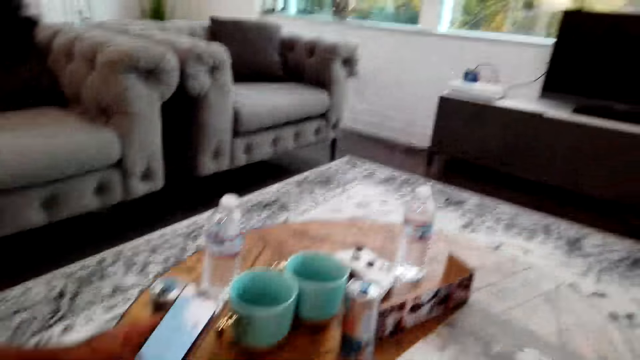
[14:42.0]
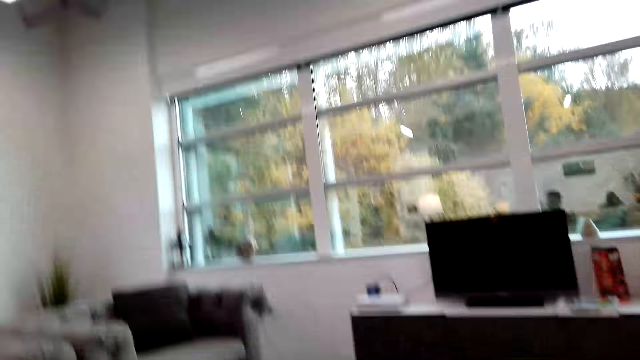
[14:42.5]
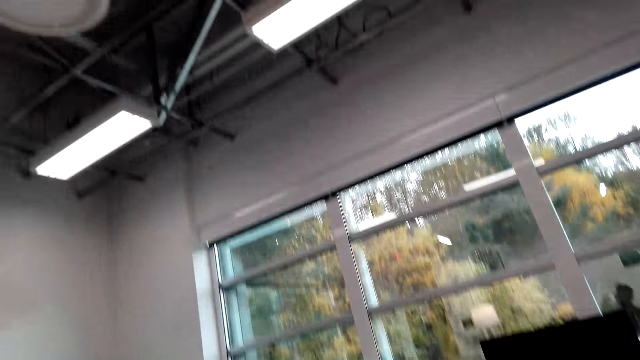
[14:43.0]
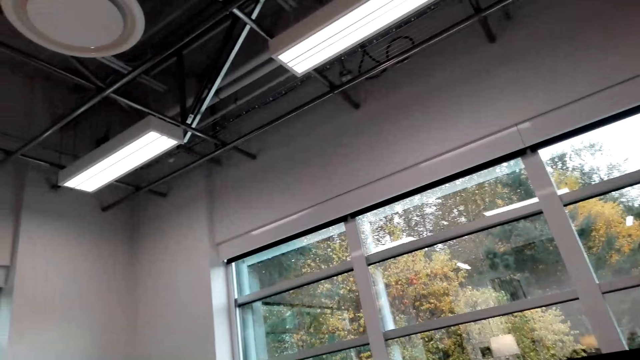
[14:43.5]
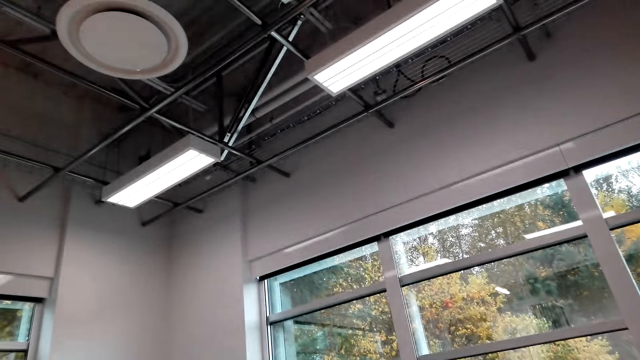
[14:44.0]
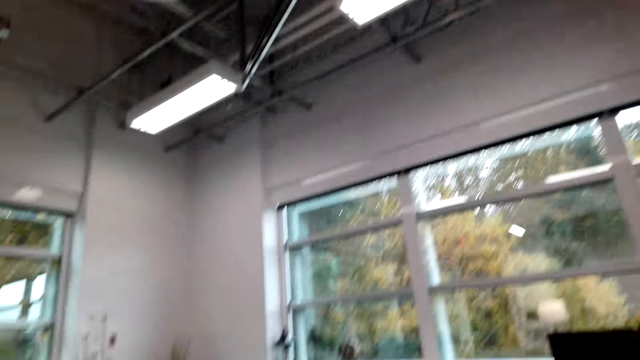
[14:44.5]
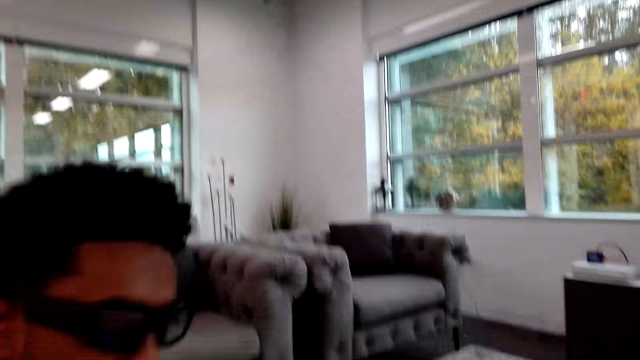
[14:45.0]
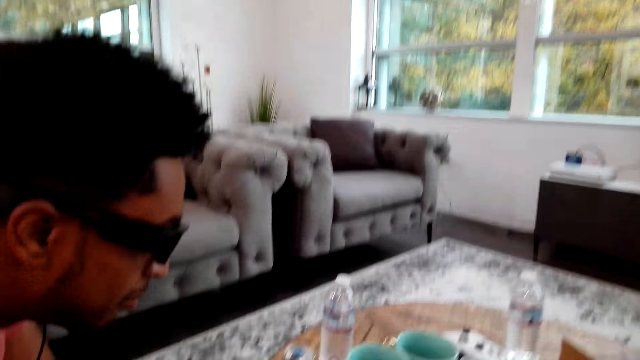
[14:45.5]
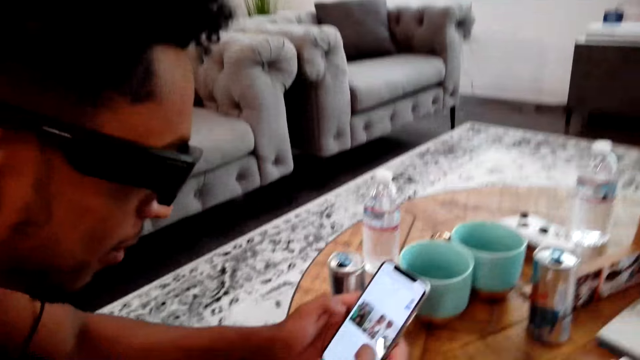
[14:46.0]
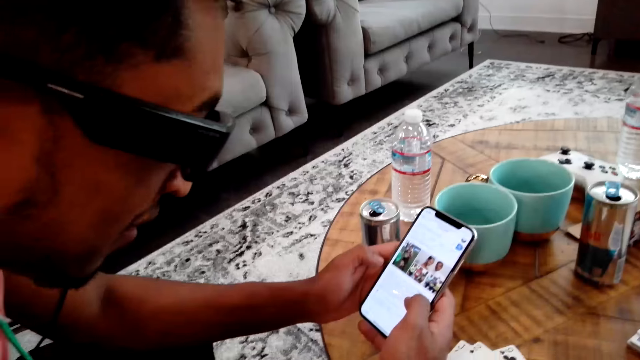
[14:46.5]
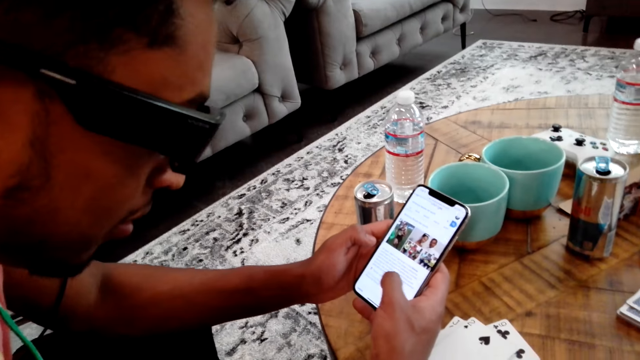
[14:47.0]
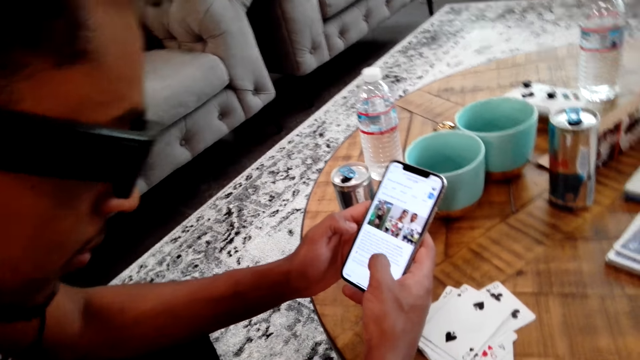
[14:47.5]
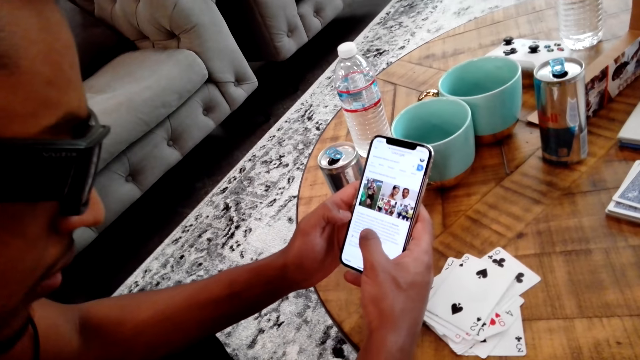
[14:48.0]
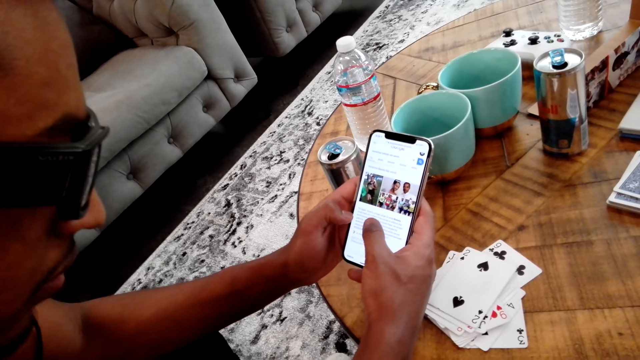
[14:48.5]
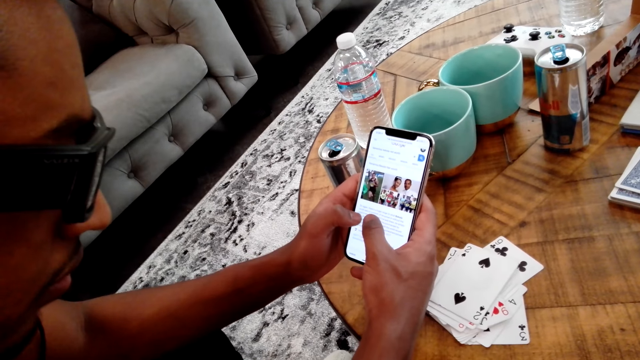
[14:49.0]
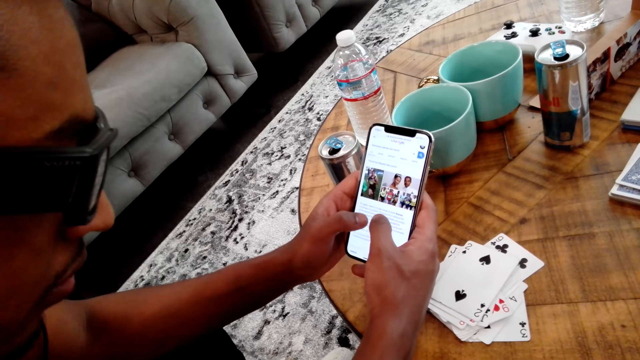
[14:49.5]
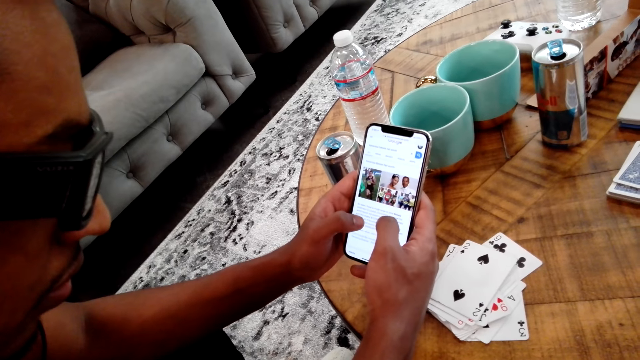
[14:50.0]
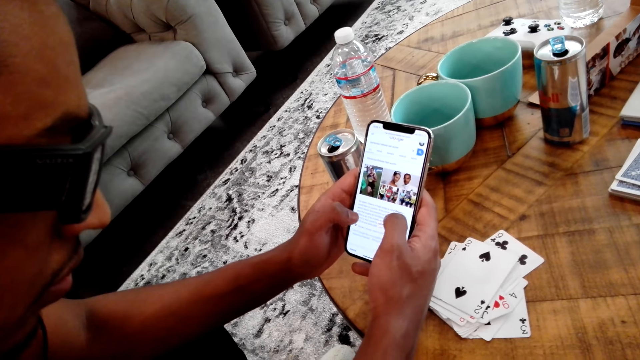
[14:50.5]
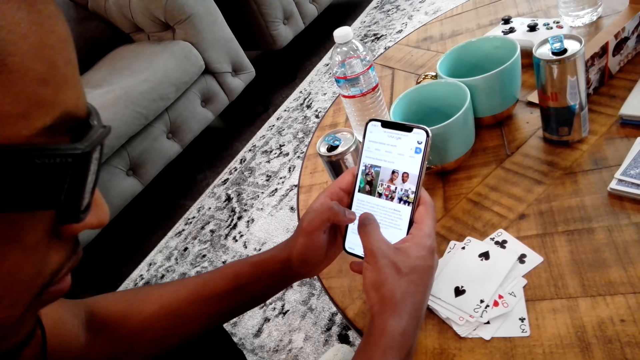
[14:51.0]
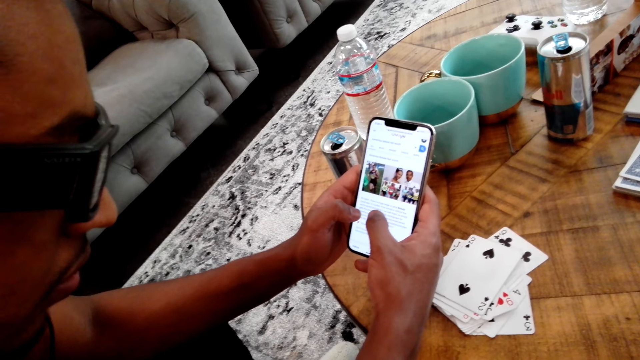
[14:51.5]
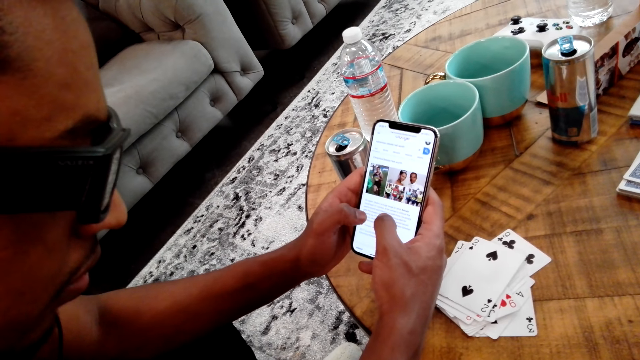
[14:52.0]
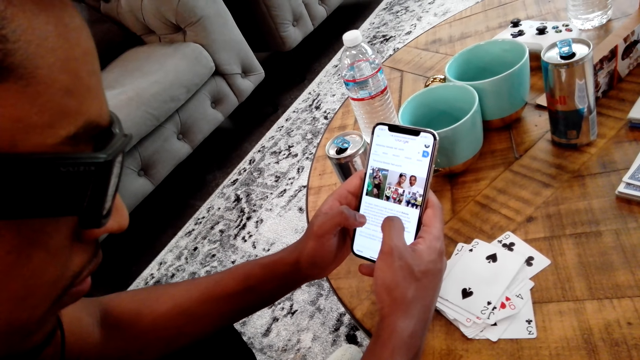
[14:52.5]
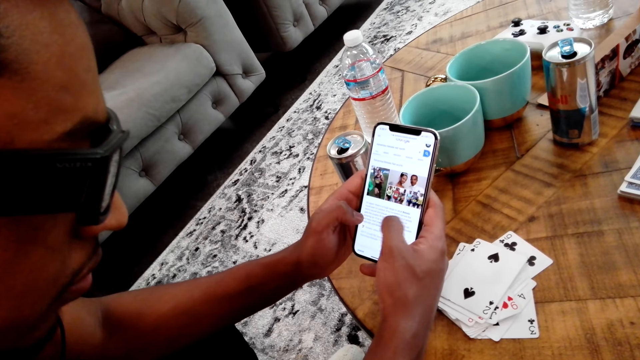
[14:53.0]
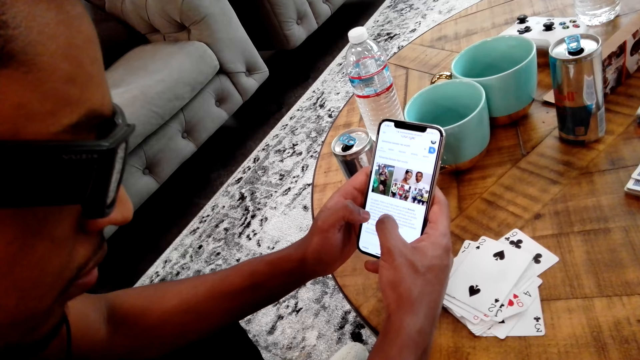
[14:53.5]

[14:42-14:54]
The camera wearer looks around the room. A man operates the phone.

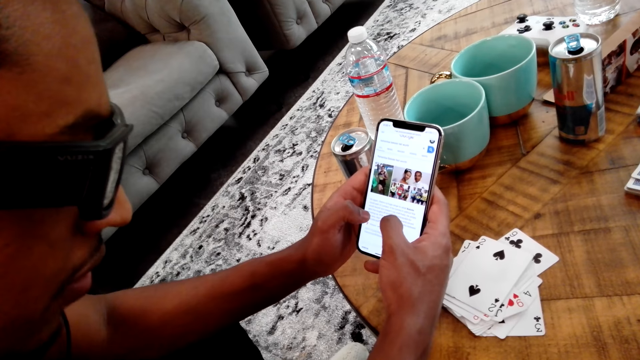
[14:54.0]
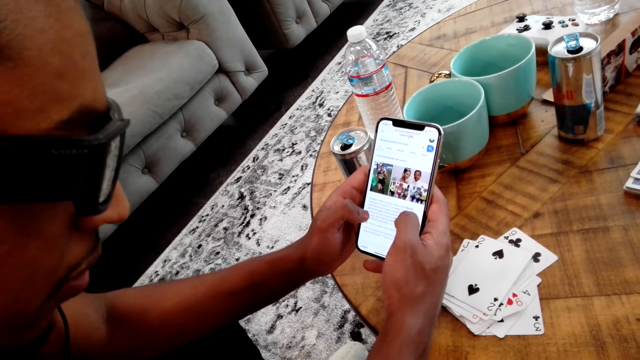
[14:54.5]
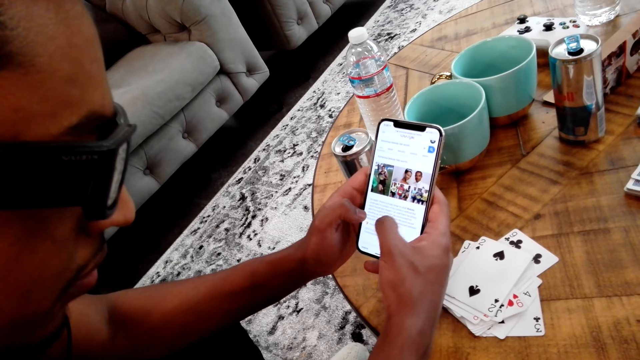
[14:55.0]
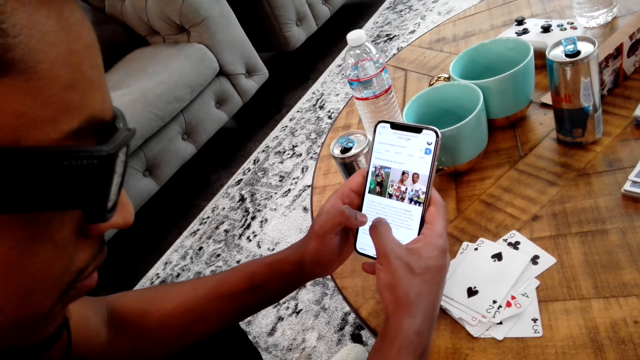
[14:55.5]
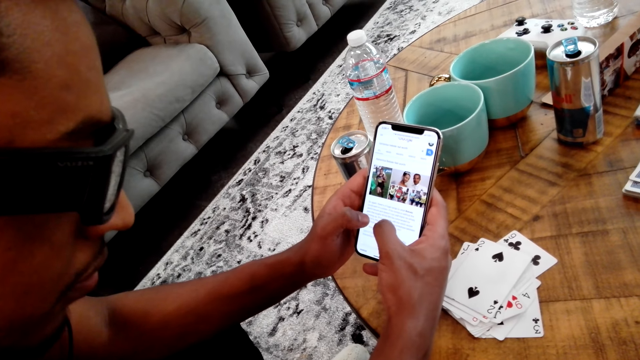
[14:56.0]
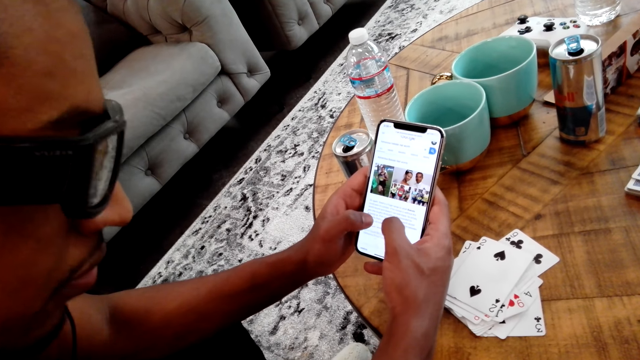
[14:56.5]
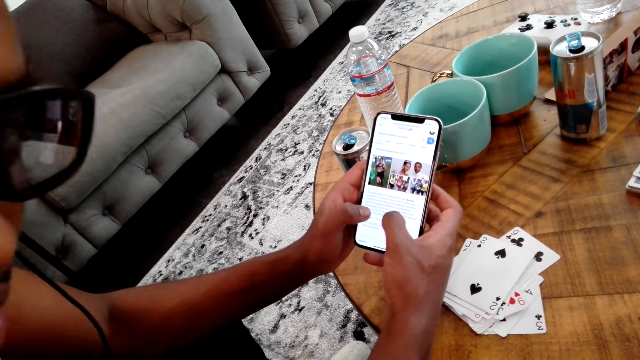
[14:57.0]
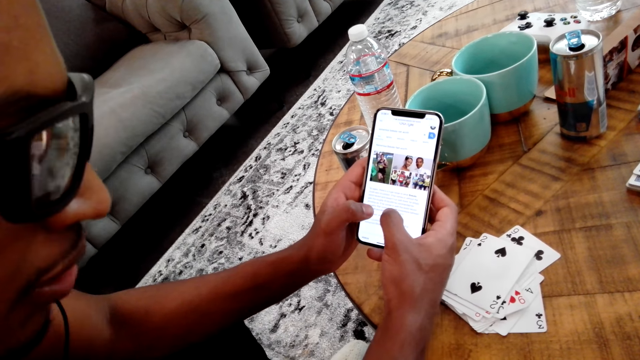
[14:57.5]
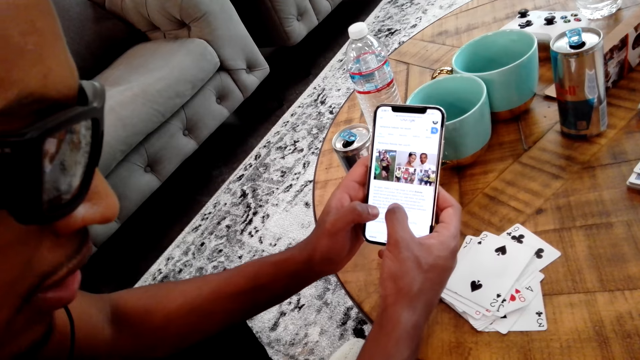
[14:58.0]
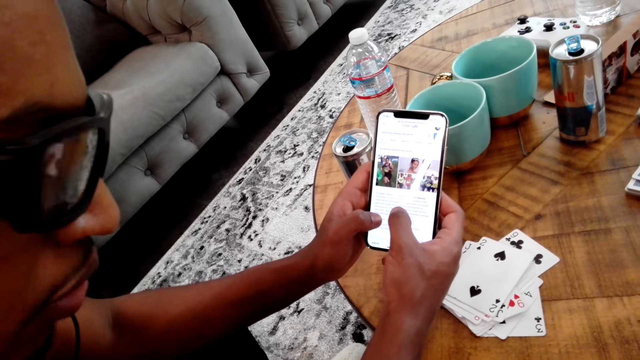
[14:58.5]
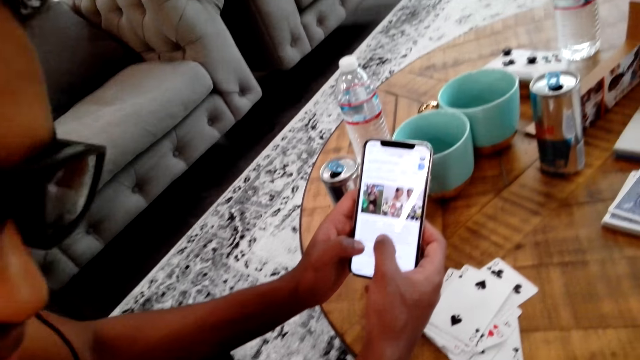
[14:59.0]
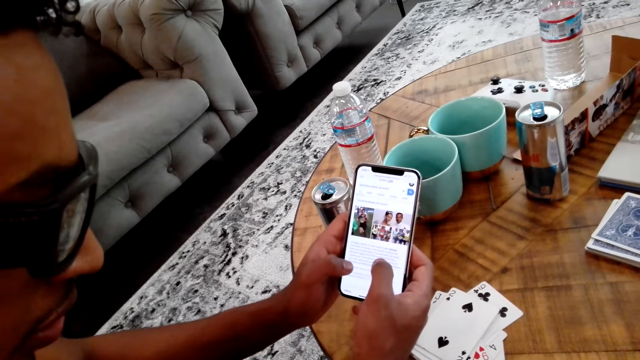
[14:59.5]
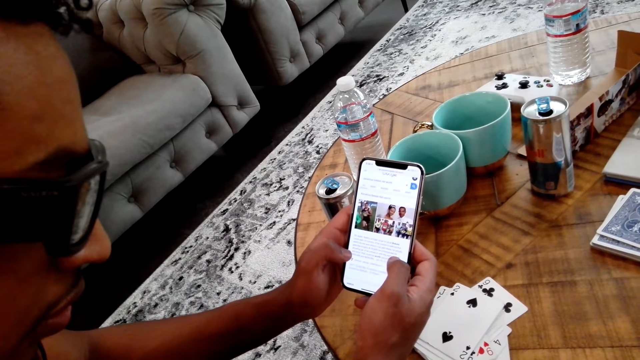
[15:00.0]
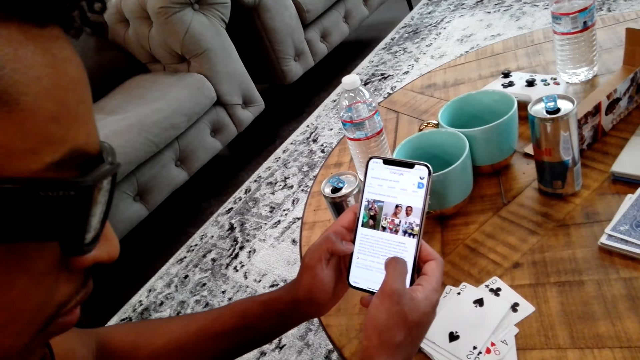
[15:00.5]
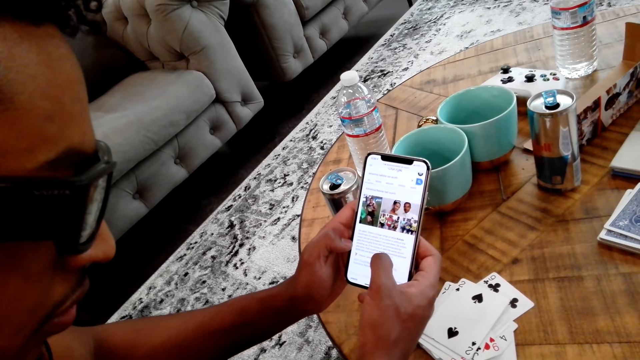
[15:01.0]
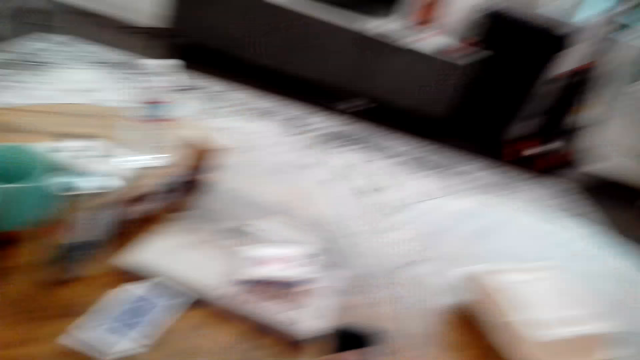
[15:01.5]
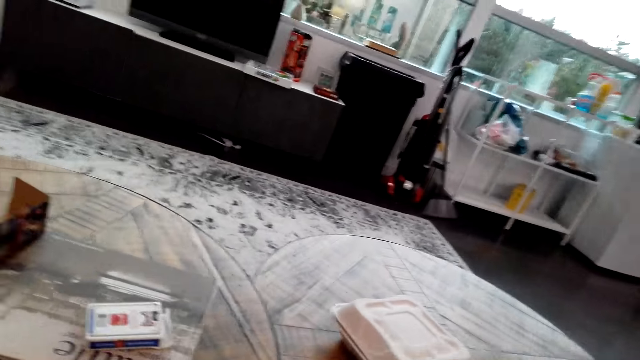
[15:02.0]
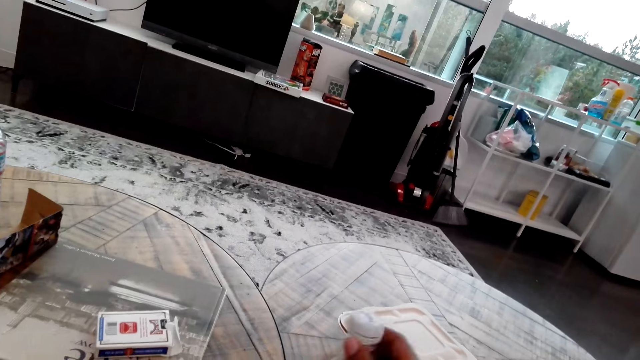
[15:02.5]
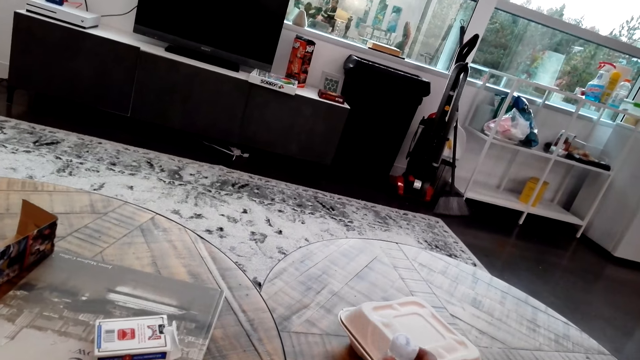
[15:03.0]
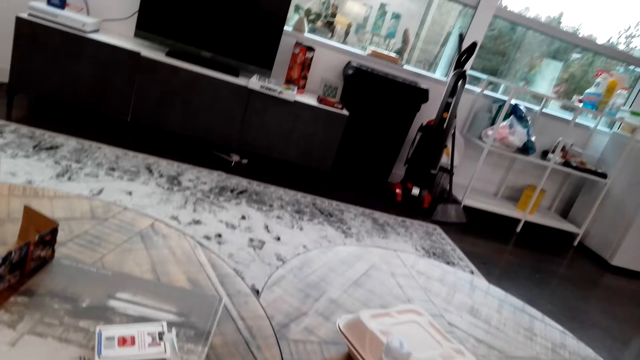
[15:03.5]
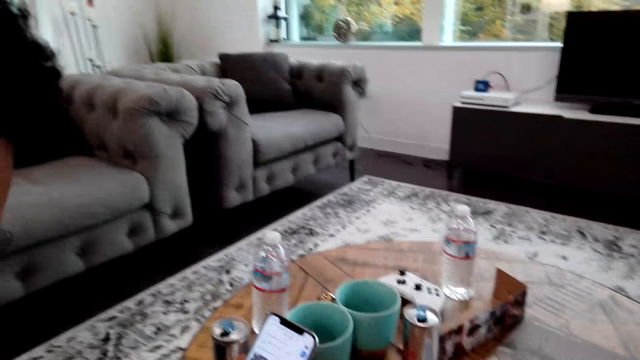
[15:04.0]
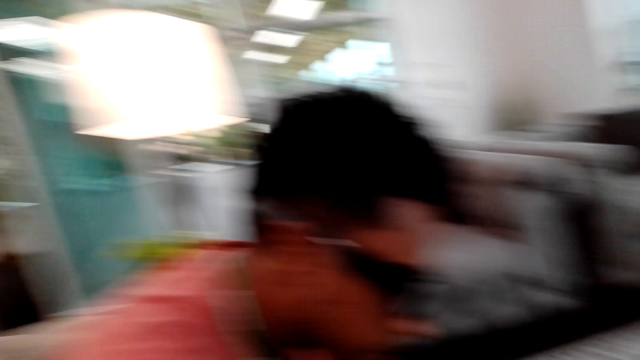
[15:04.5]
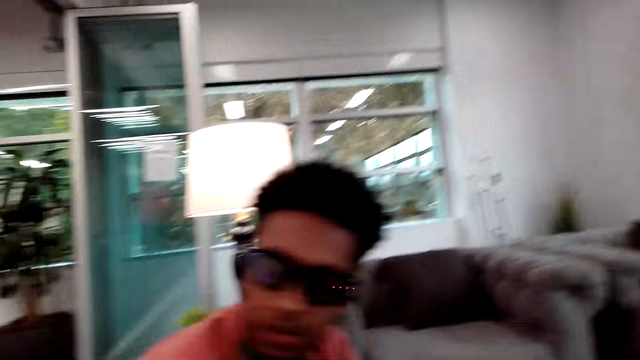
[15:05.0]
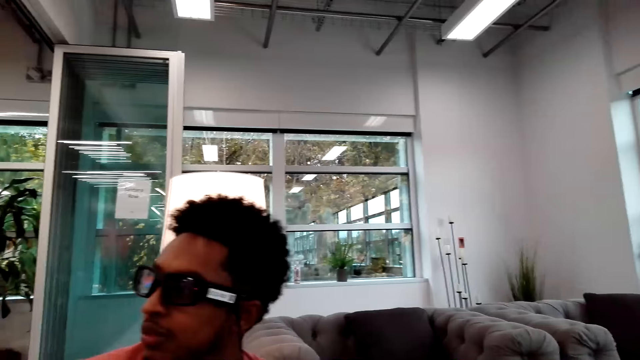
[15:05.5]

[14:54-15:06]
A man talks to the camera wearer. The camera wearer looks around the room.
